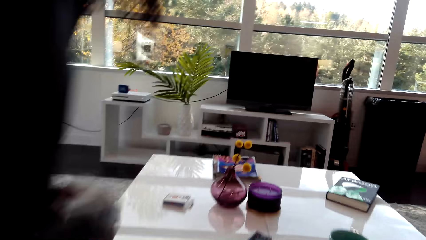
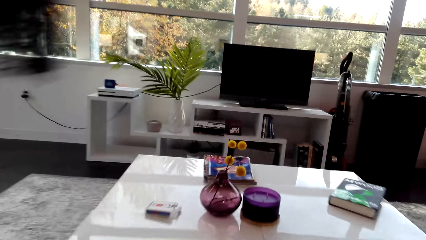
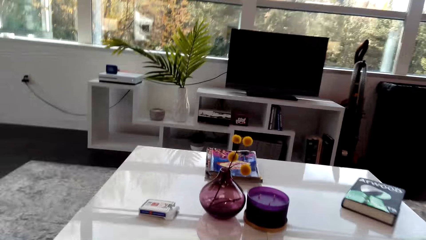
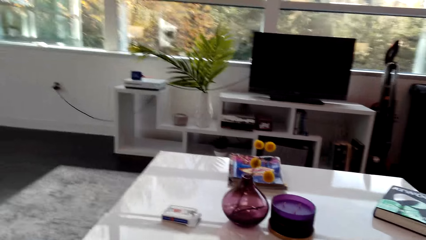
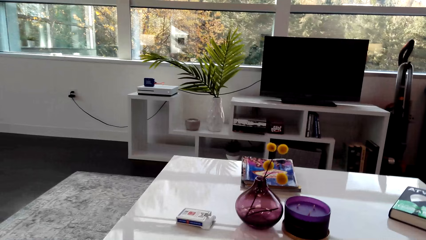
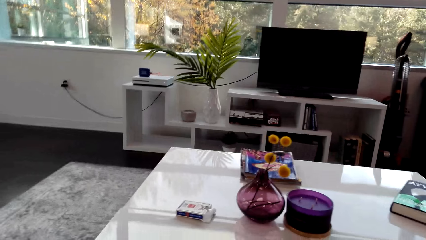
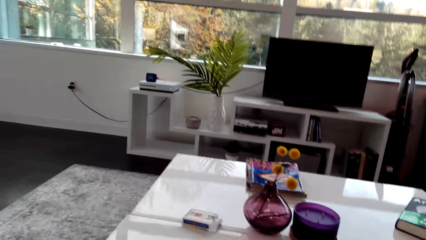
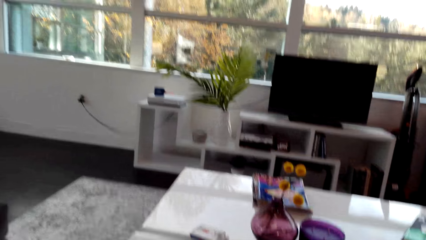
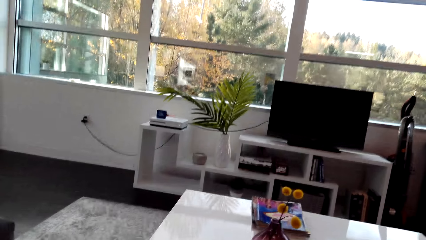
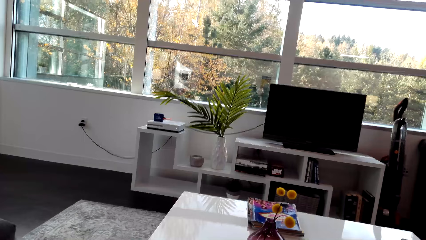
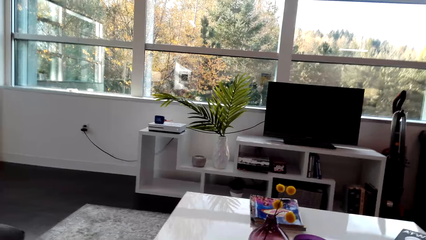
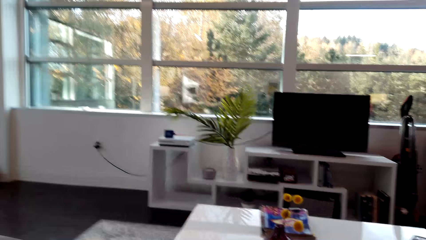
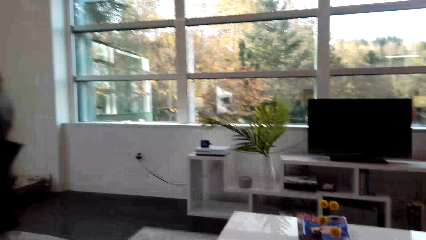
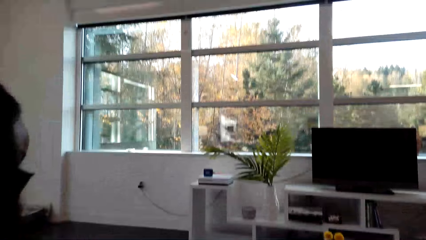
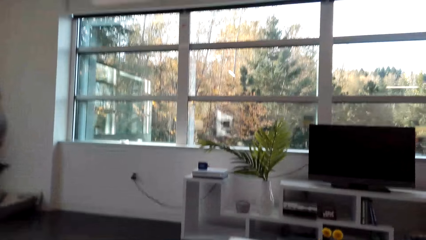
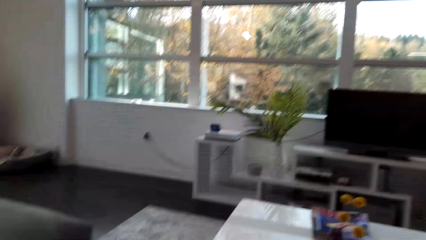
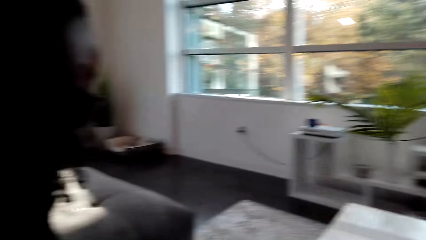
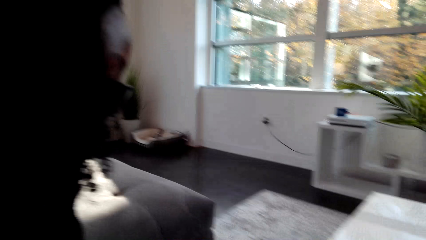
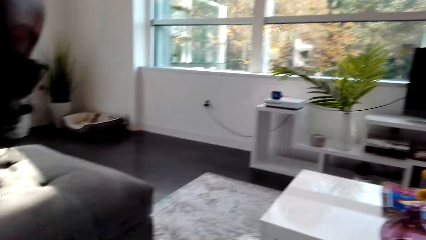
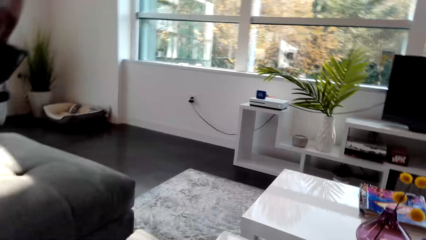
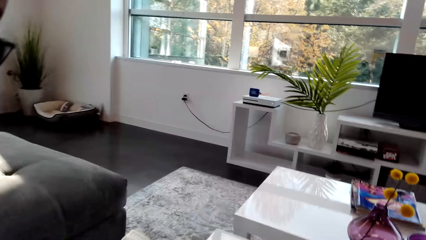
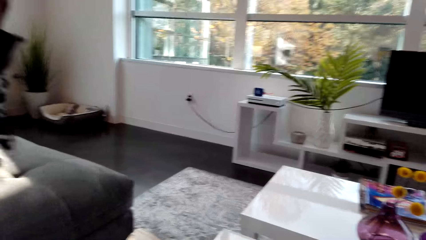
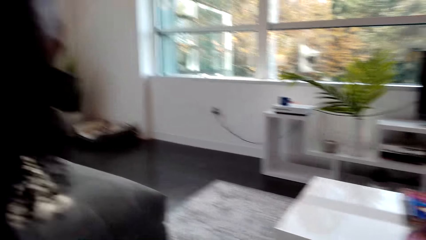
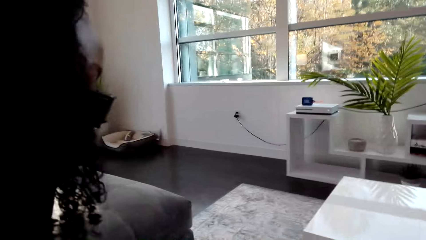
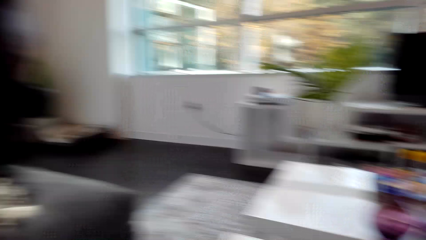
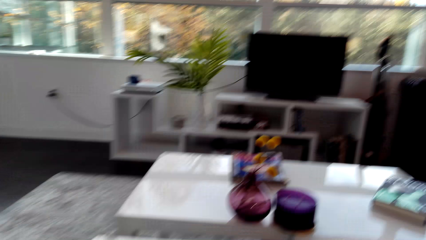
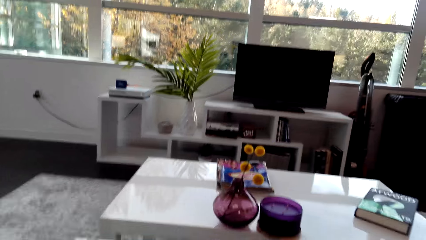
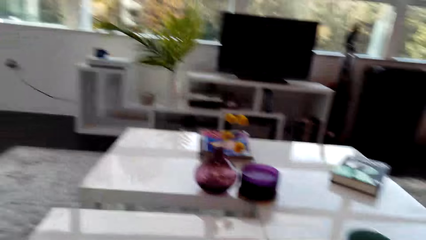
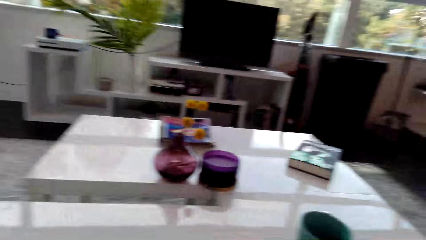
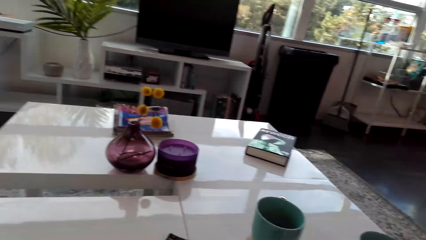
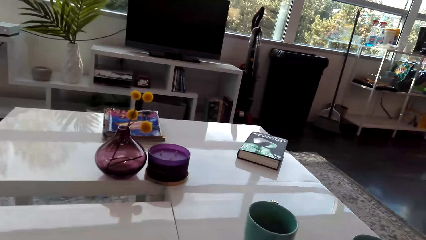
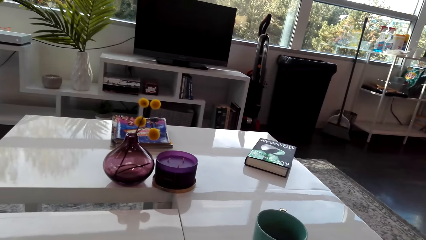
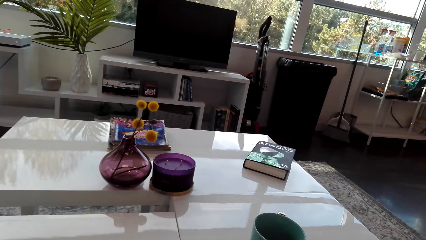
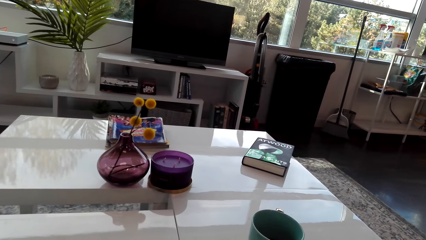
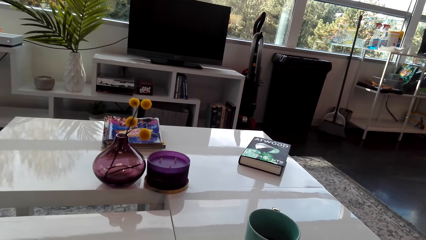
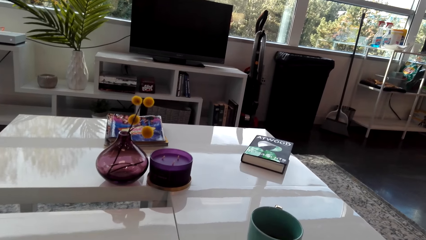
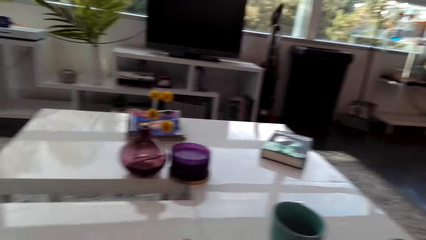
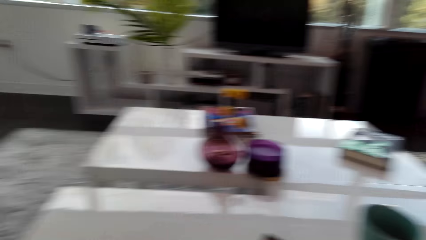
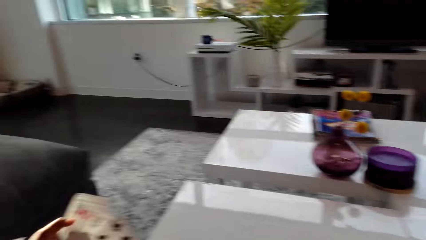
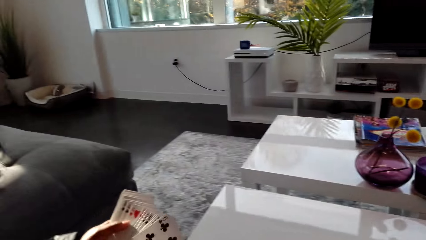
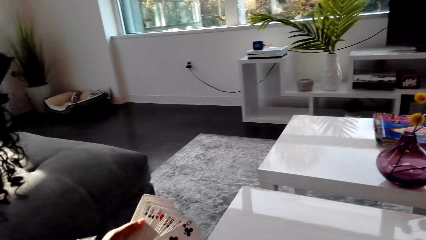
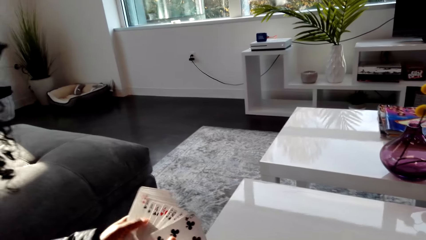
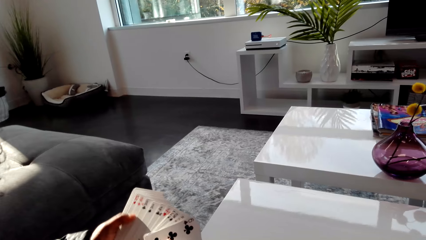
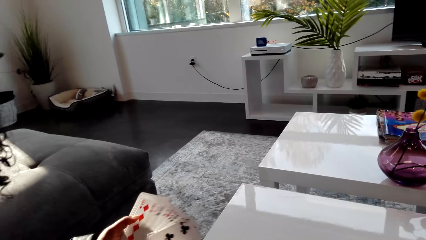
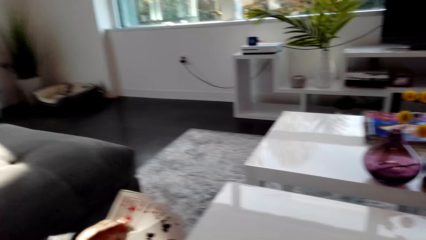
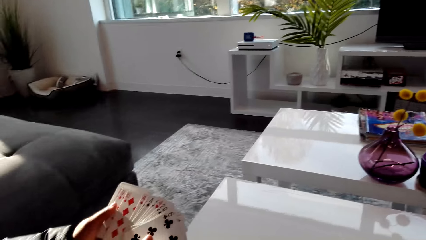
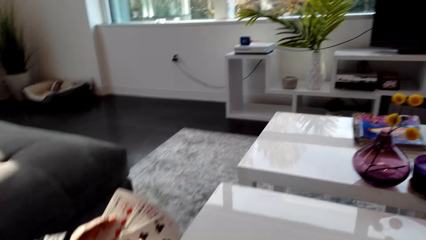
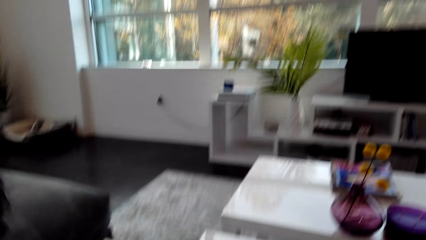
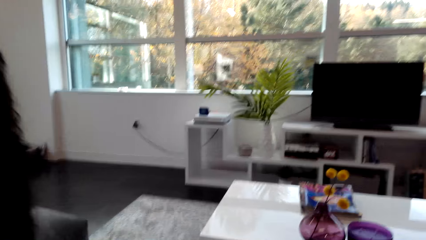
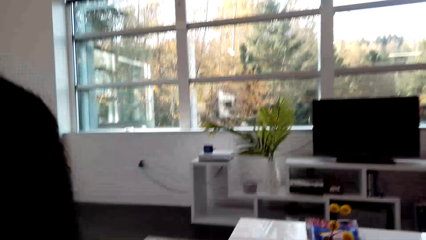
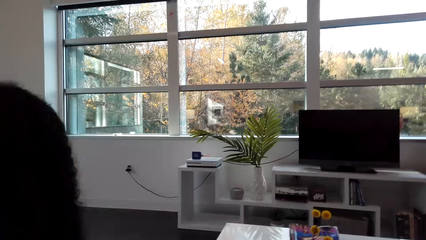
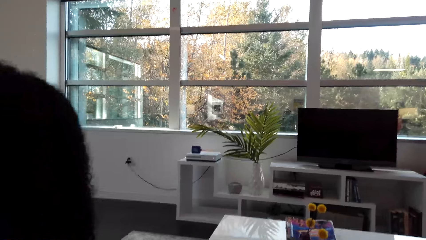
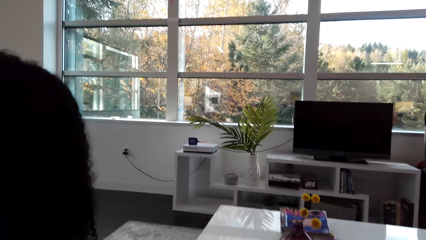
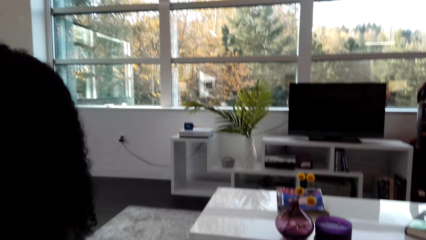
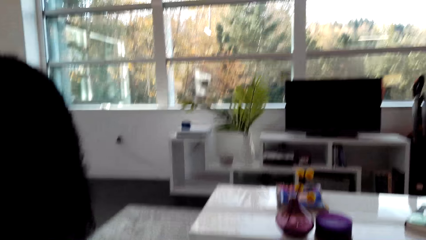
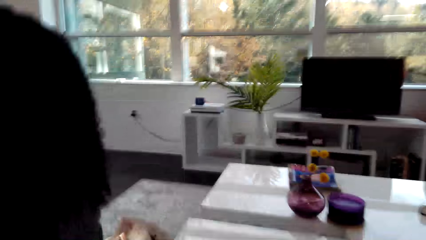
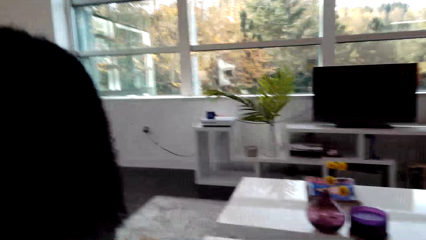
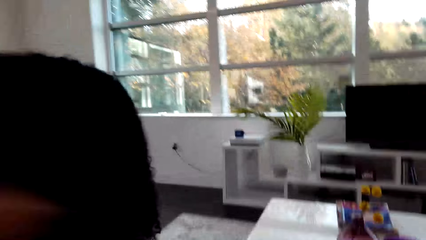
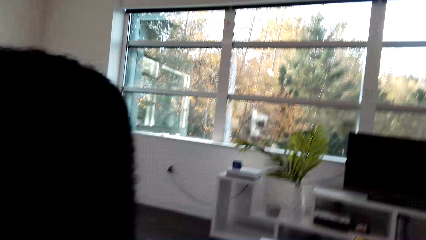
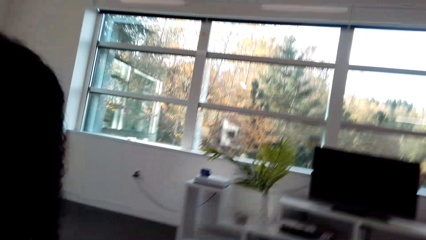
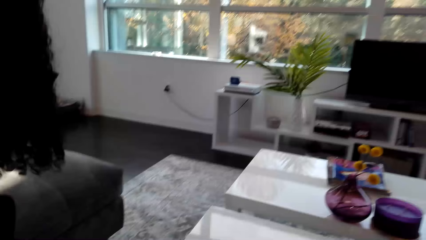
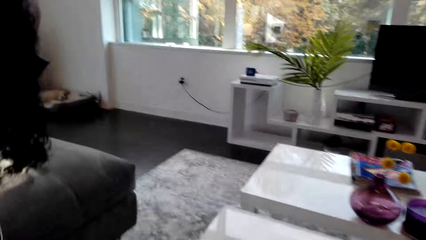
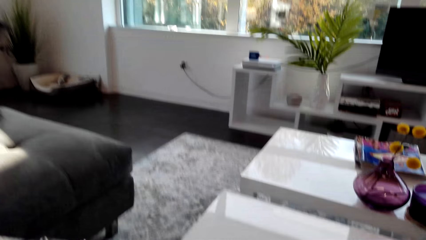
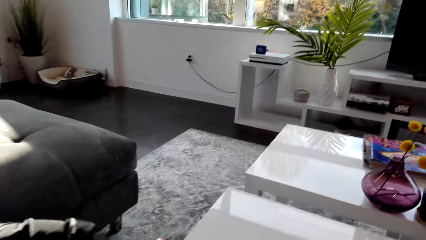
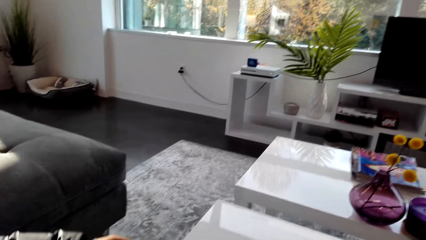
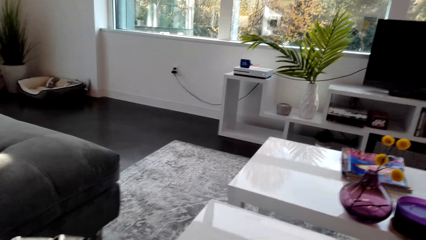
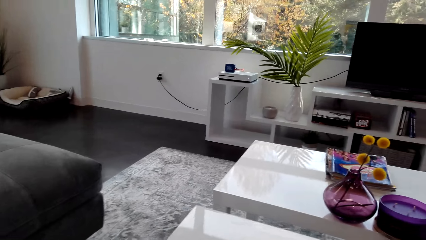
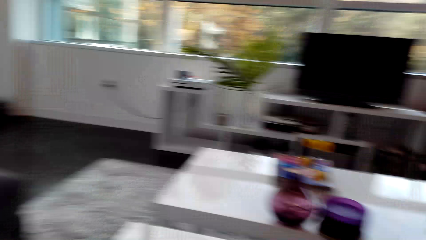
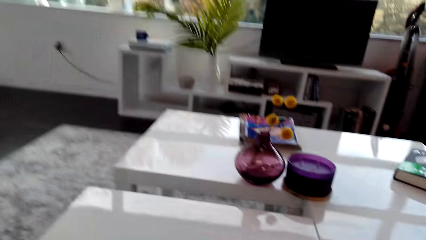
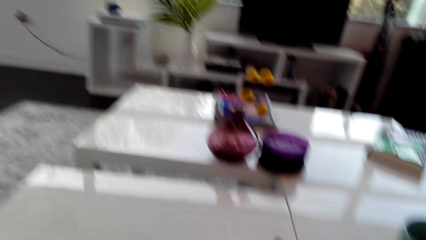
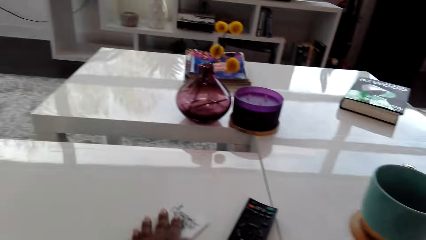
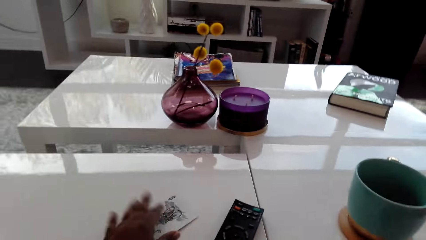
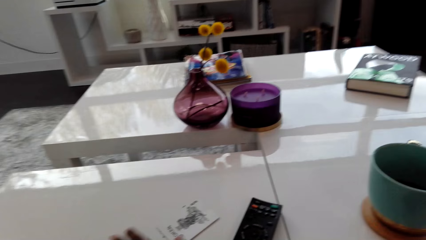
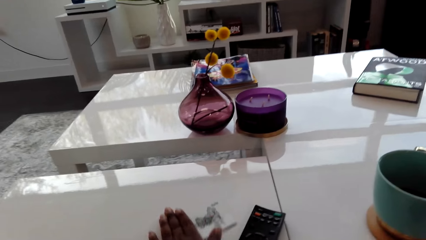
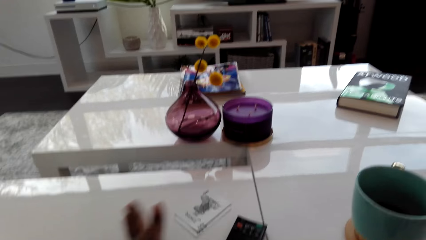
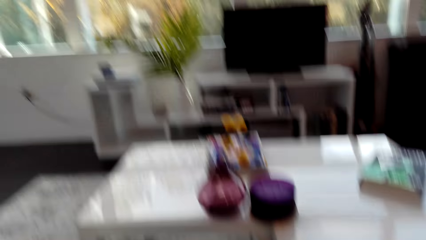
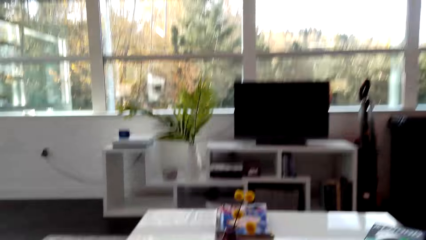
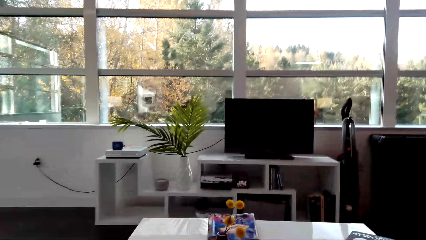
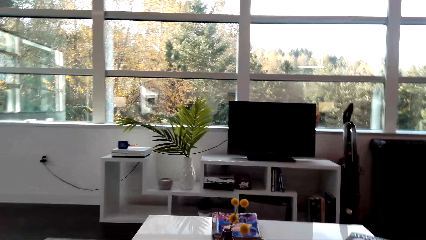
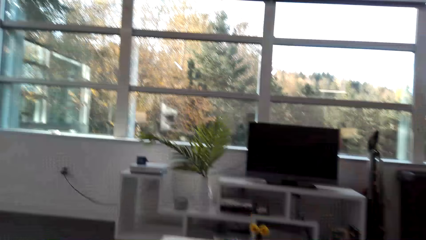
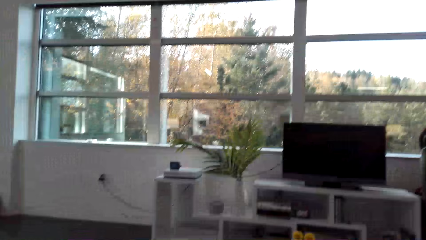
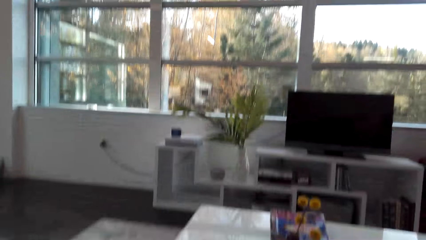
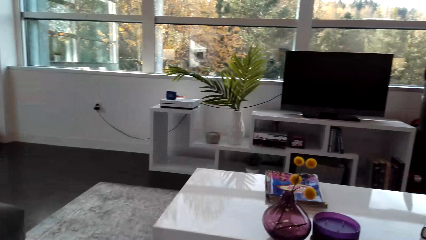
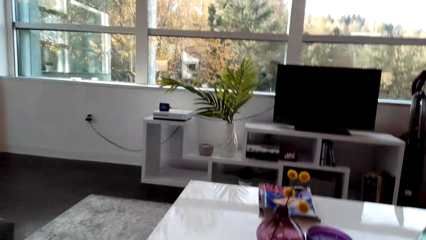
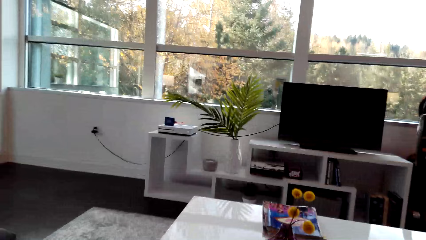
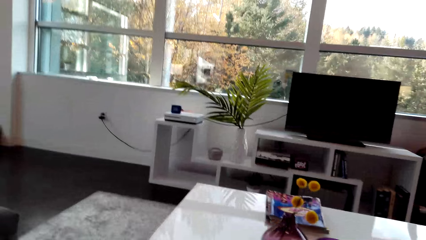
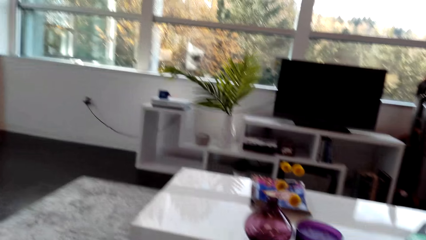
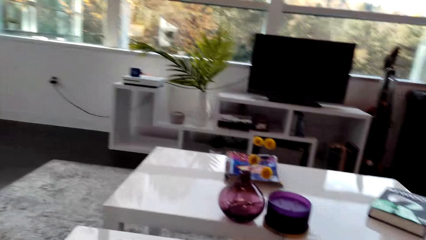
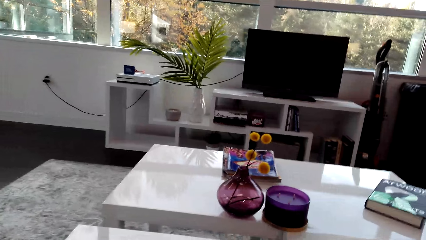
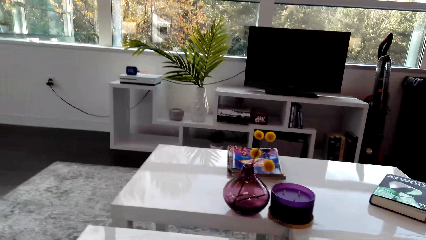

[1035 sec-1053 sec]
The woman sits beside the camera wearer. The camera wearer looks around. The woman spreads the cards. The camera wearer moves a card on the table to the side. They look around the house.
